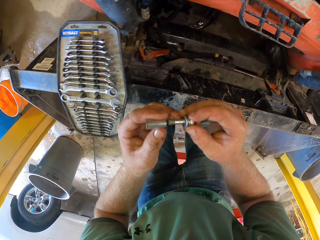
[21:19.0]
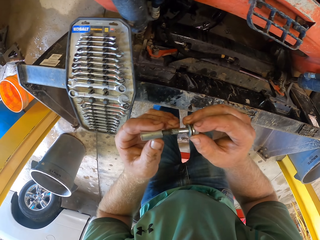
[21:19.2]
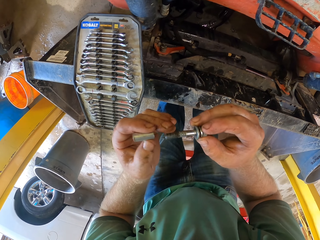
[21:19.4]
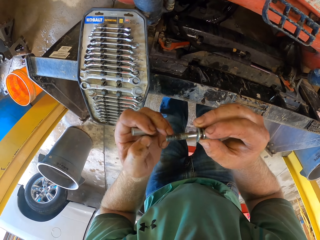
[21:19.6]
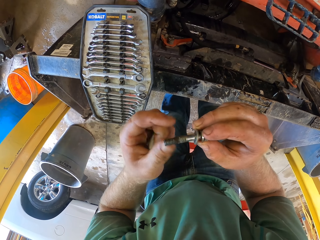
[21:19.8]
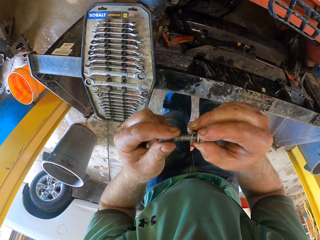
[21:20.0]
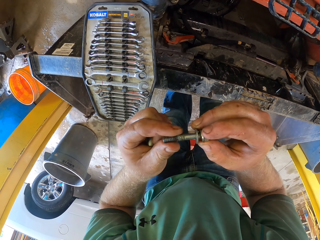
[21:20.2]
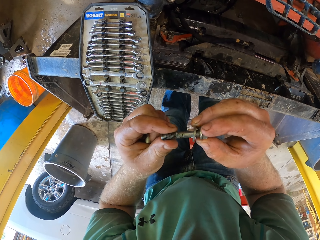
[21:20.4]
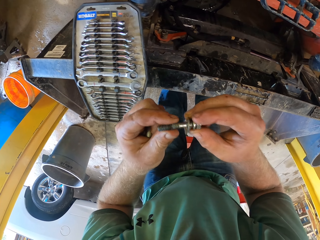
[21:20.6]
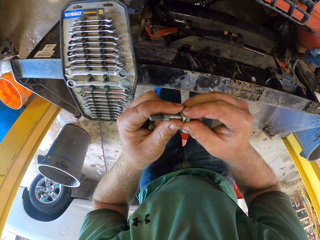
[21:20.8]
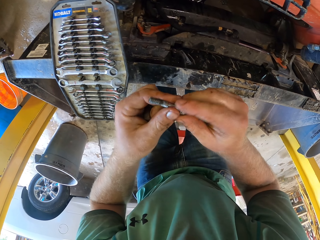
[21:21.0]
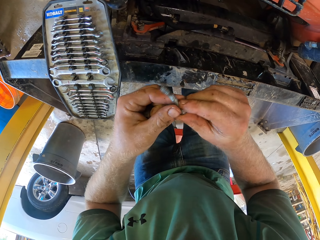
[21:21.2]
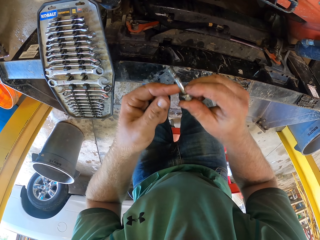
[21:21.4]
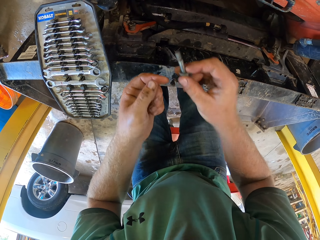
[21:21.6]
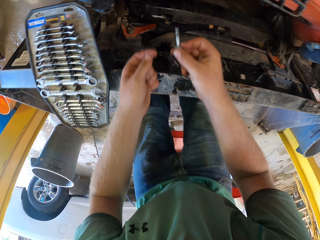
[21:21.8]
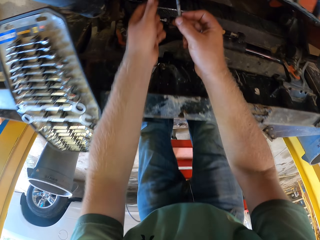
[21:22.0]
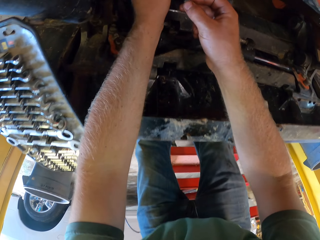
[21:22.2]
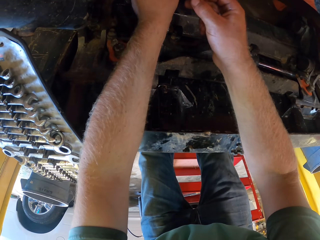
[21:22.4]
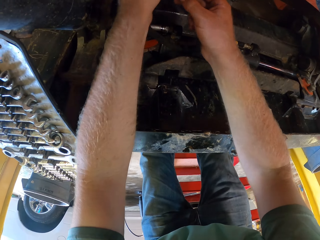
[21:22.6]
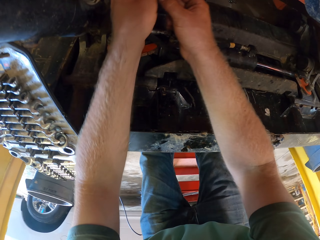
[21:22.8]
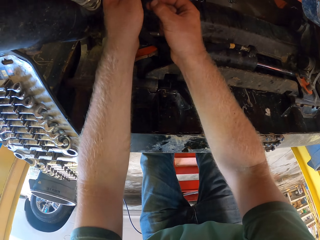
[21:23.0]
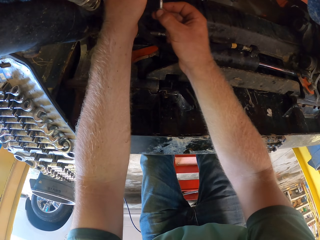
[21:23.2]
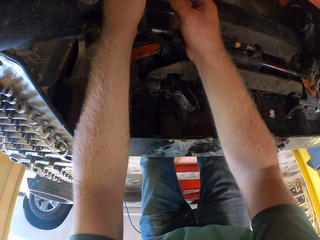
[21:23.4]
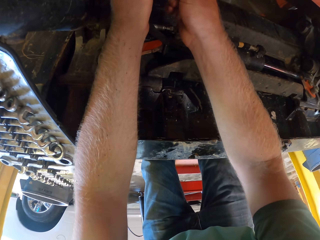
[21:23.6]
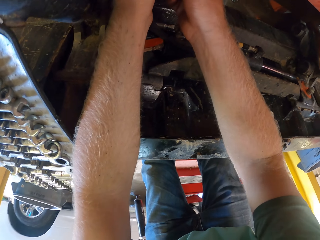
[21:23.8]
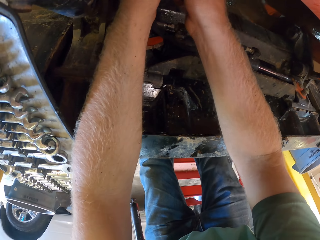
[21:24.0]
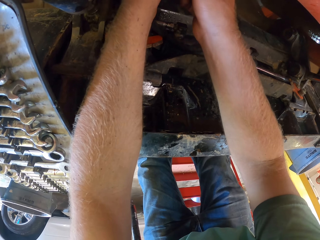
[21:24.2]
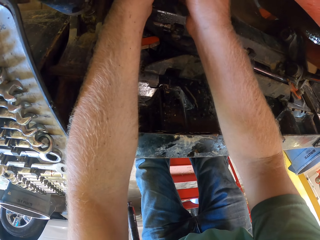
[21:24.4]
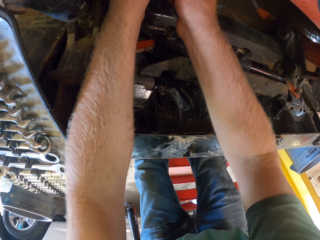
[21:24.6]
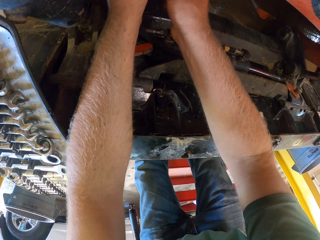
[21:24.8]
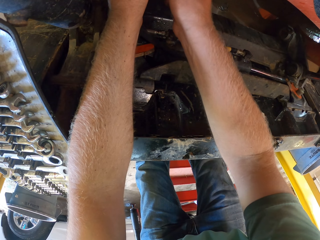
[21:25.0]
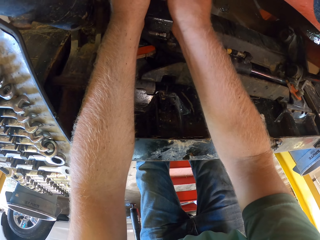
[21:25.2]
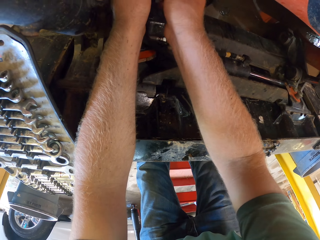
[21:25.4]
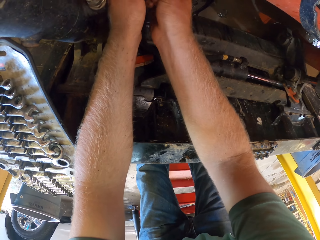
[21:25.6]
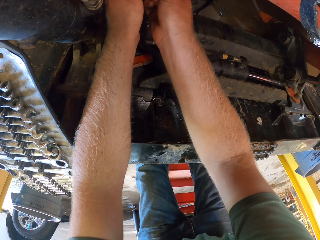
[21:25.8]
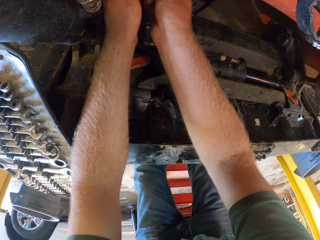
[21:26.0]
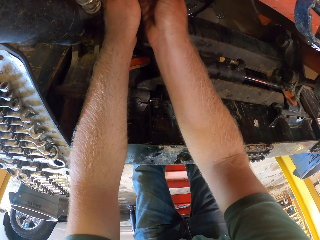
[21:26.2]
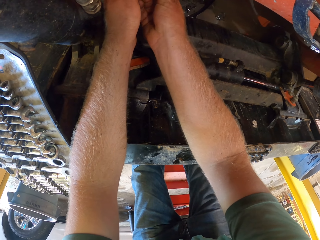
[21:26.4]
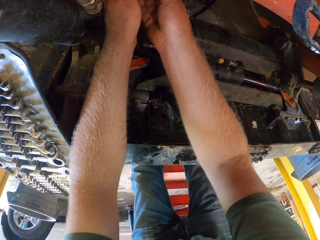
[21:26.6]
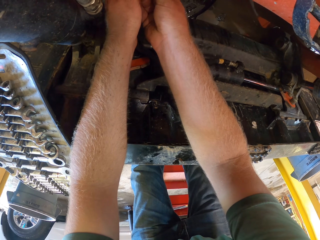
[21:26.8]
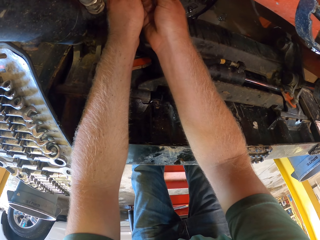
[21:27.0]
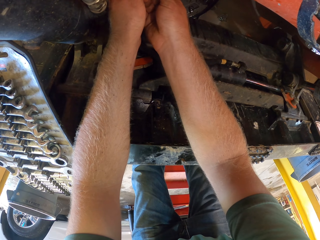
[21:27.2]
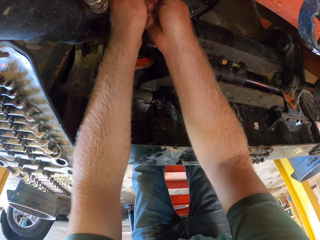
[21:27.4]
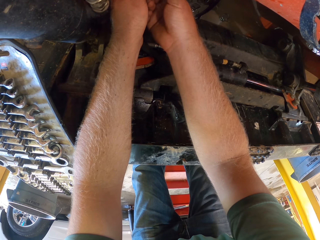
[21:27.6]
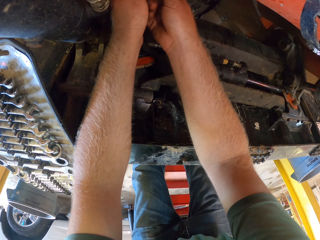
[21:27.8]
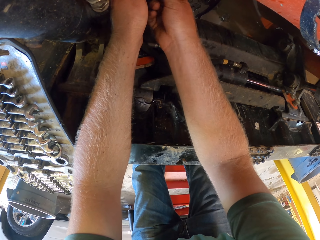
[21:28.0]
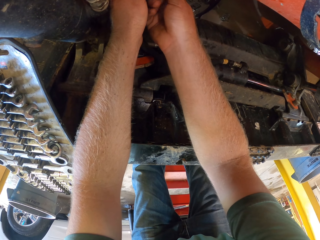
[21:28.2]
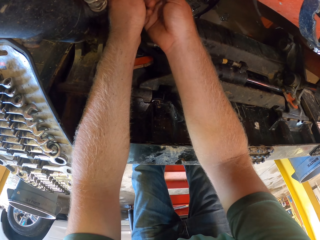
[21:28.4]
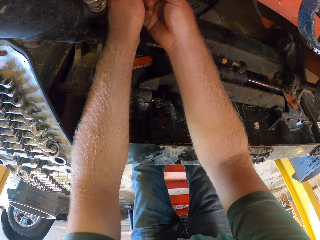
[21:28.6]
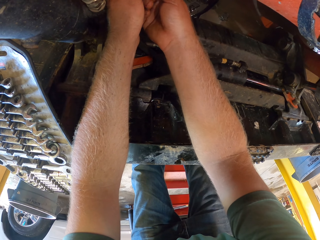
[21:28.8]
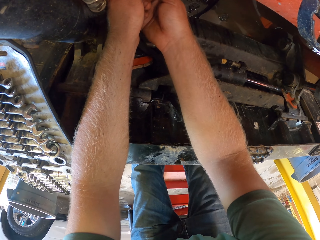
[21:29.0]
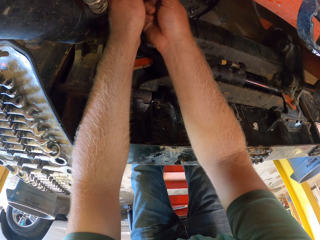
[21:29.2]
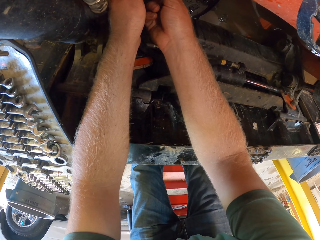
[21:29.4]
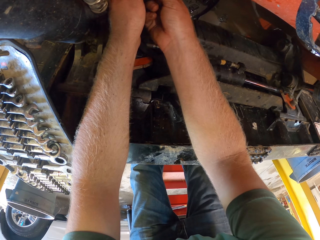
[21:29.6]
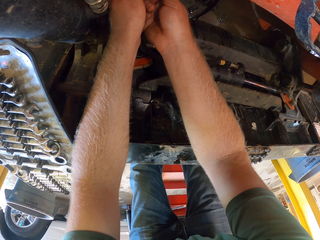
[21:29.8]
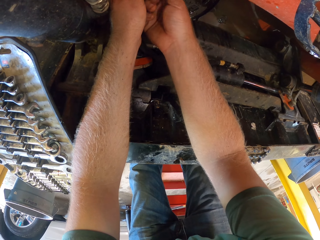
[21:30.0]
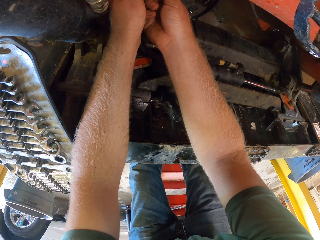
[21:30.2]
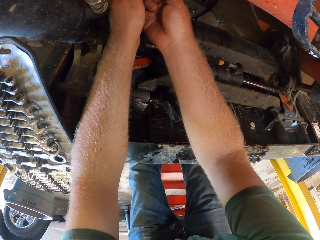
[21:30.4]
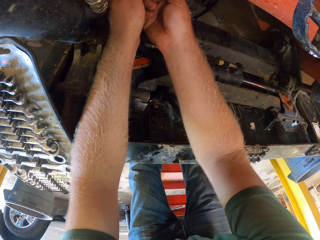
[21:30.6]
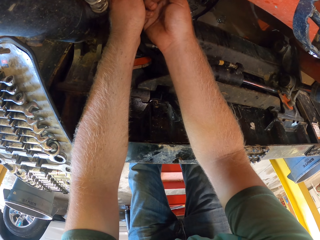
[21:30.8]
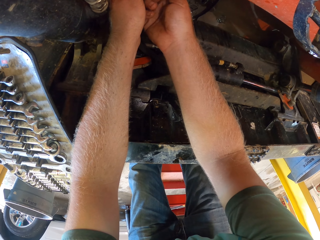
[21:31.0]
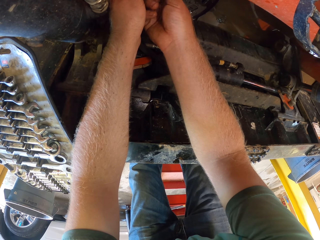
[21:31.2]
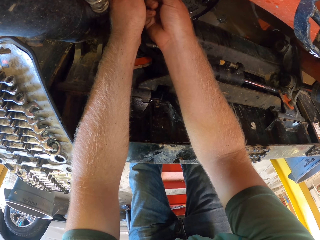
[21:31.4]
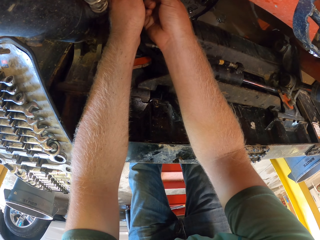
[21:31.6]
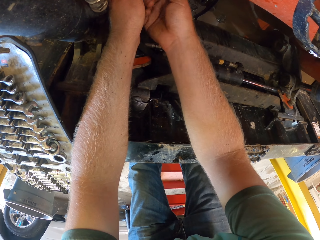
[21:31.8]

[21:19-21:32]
The camera wearer holds the bolt with both hands. He opens the bolt. He tightens the bolt to the wire separator with his right hand. He fixes the bolt with the right hand.

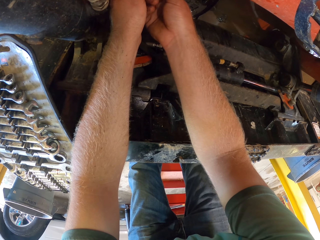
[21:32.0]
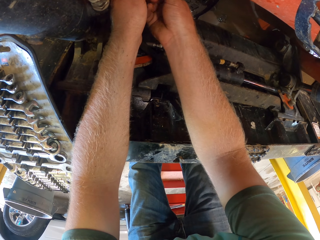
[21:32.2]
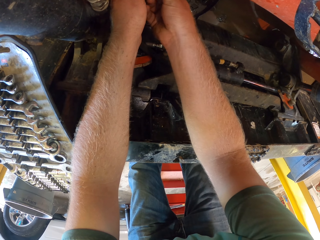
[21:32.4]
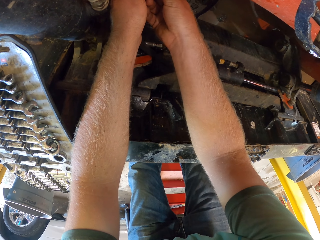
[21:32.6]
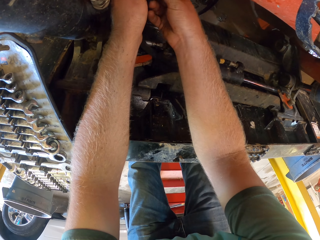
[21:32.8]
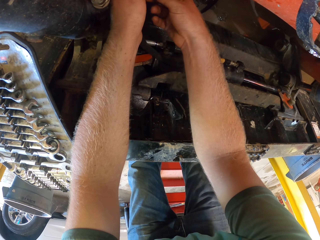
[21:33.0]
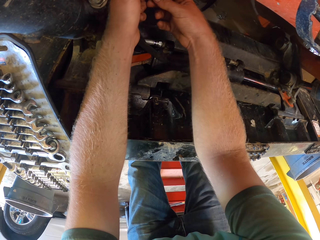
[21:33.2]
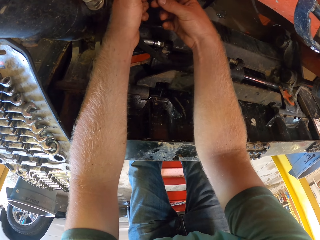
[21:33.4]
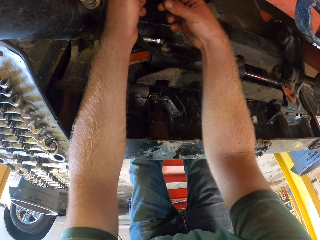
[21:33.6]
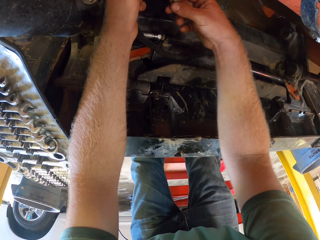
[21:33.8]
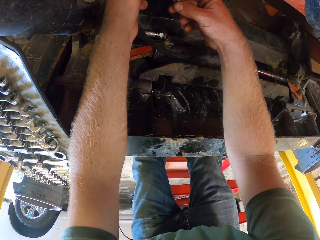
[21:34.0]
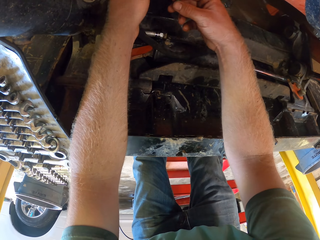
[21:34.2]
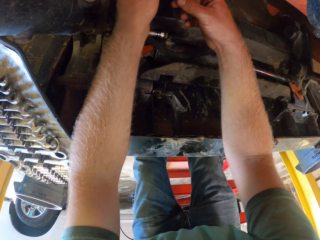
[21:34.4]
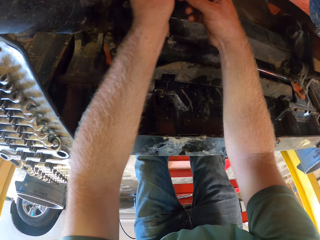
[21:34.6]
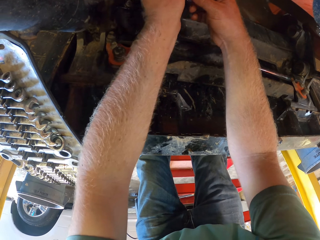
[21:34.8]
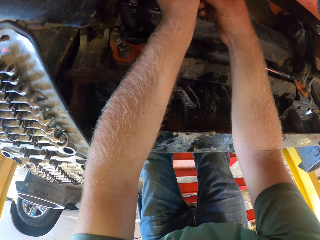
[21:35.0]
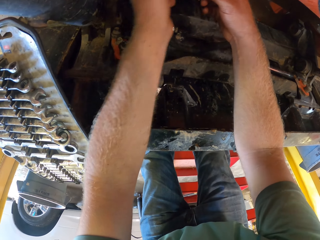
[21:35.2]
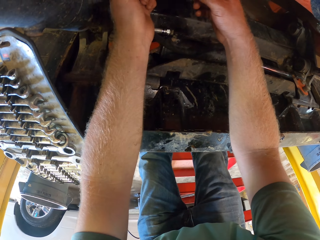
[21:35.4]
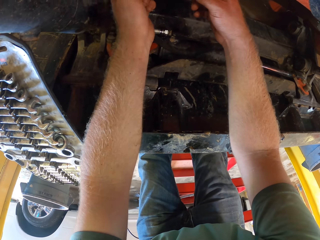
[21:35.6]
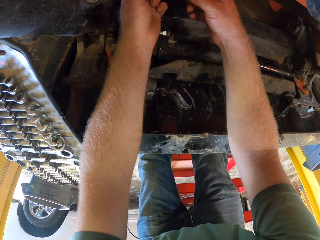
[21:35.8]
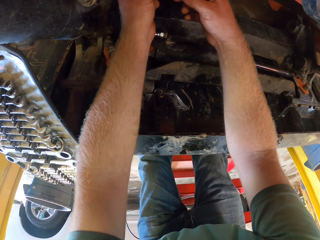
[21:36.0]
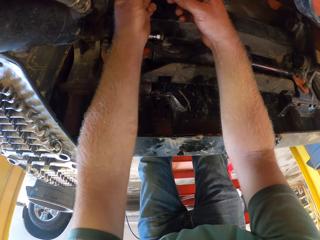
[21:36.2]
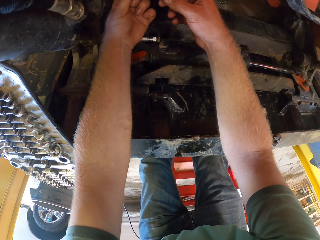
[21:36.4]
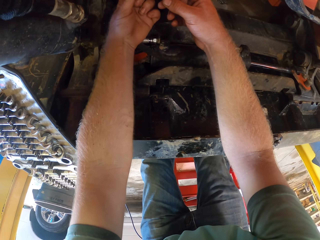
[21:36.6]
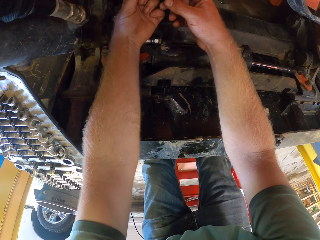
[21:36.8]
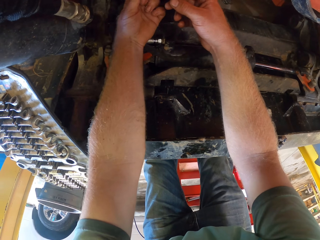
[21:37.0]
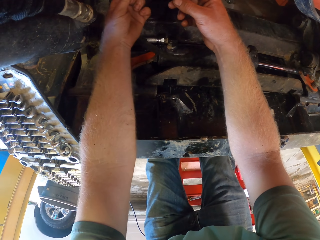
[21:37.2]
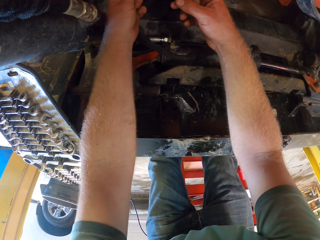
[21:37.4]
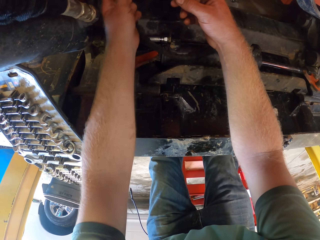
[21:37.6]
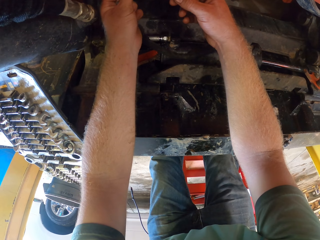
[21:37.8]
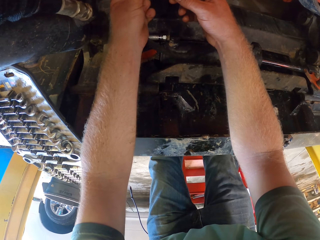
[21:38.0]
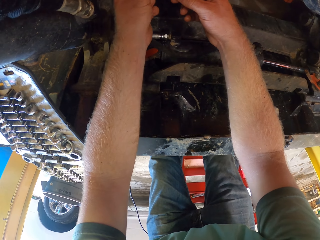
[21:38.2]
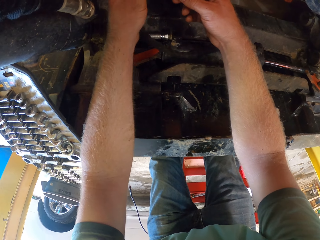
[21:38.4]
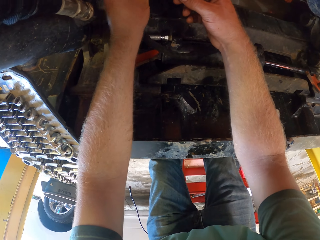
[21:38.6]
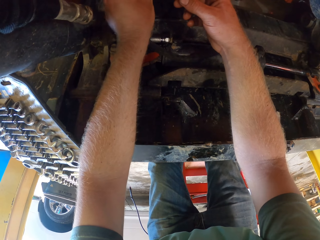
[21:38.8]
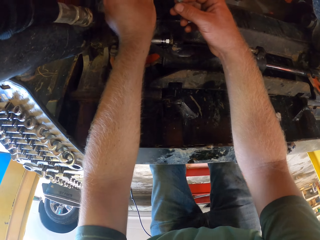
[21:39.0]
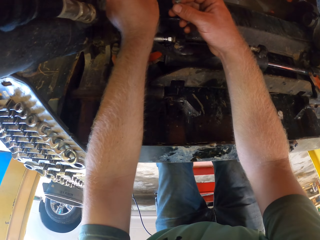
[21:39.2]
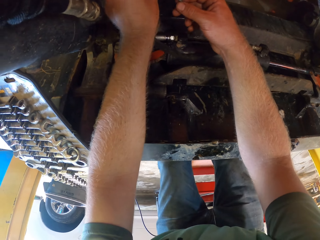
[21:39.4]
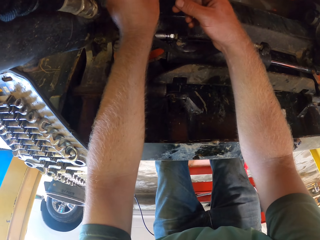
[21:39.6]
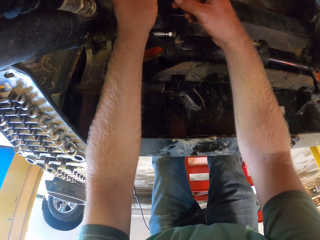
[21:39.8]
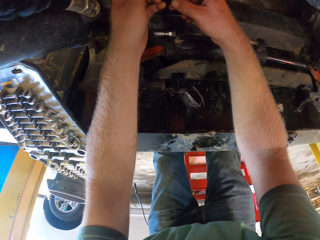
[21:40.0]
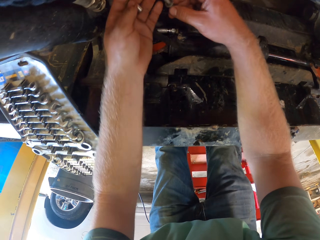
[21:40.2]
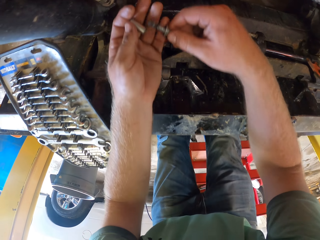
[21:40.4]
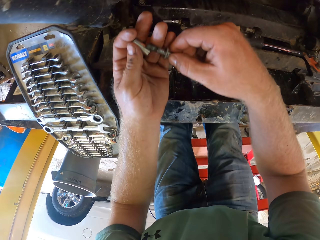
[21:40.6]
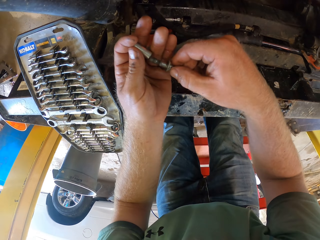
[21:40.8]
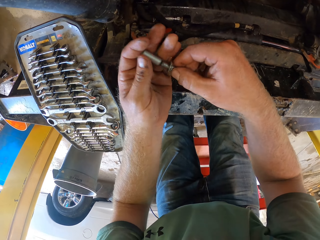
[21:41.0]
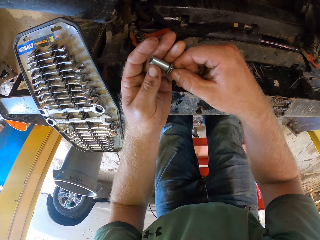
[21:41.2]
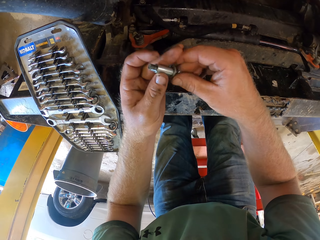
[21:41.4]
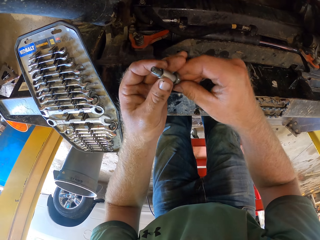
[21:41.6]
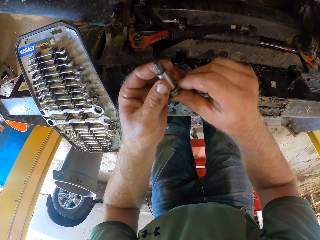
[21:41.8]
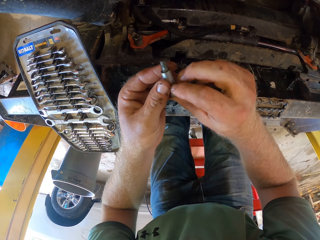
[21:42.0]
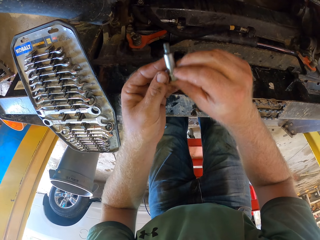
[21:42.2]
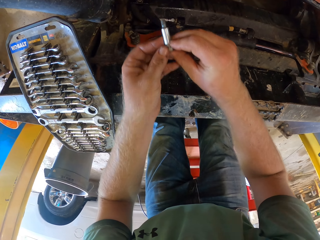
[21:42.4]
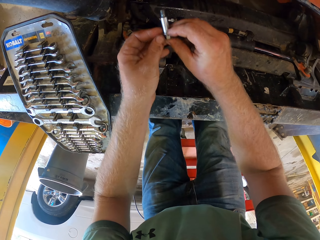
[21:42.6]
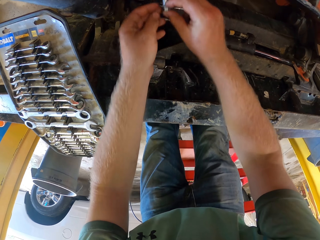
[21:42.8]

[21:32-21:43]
The camera wearer lifts the right hand. He adjusts the bolt with the left hand. He removes the bolt. He puts the lock cap in the bolt with his left hand. He inserts the bolt with something.
